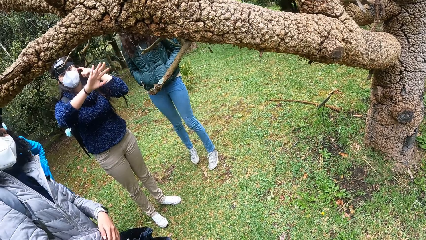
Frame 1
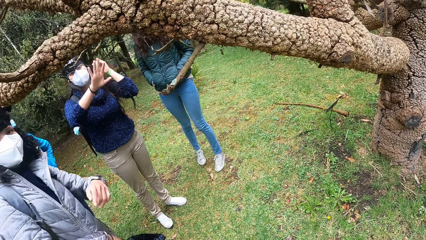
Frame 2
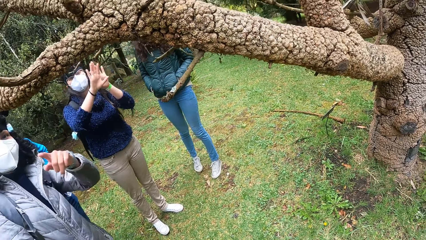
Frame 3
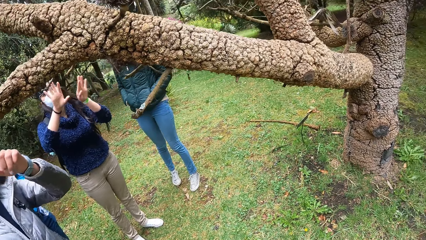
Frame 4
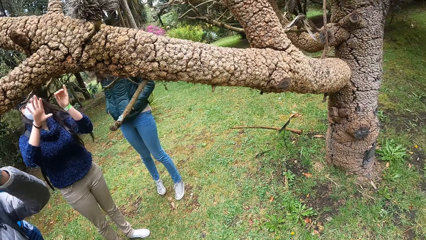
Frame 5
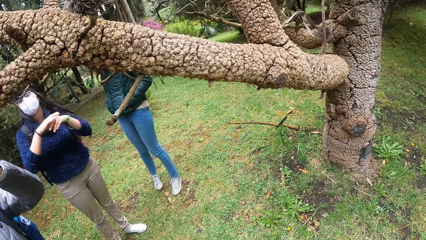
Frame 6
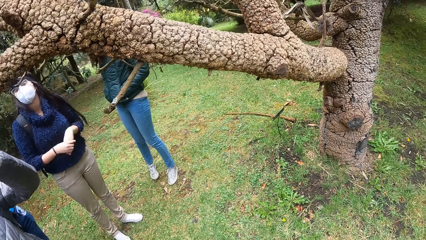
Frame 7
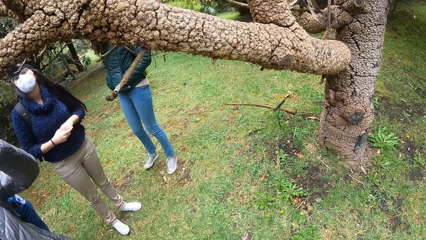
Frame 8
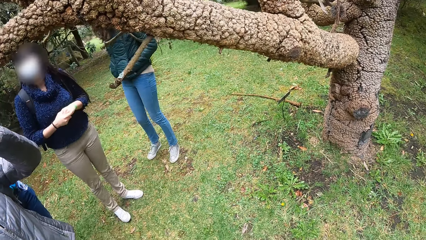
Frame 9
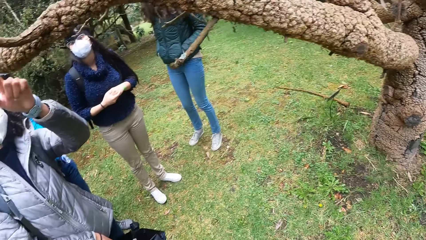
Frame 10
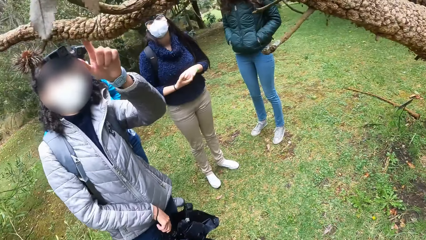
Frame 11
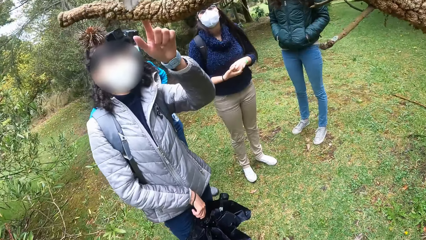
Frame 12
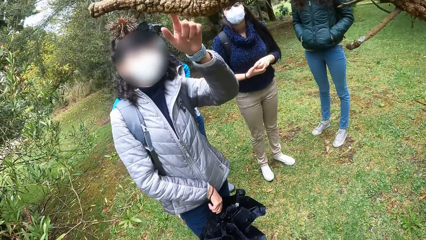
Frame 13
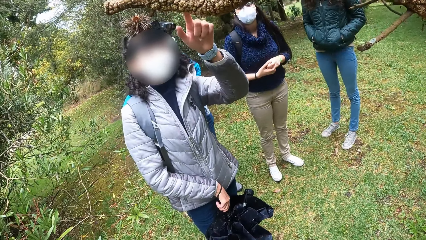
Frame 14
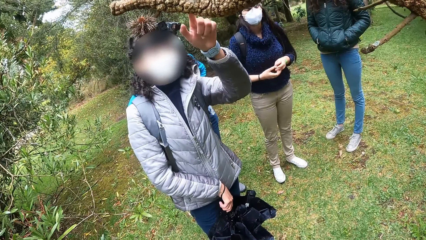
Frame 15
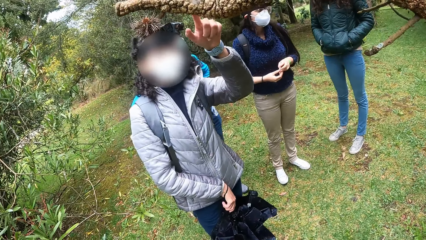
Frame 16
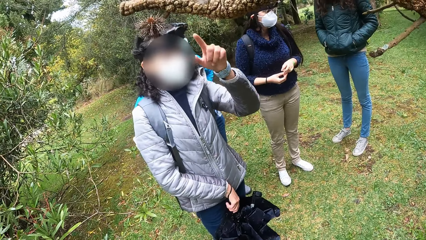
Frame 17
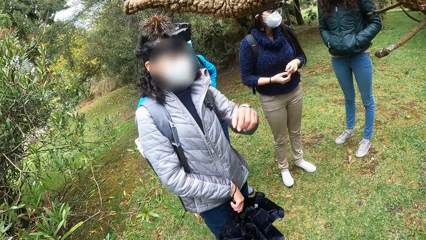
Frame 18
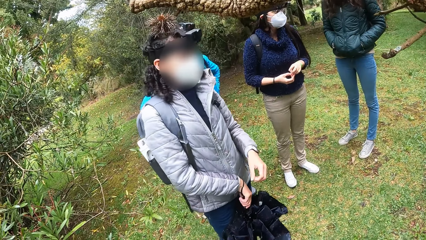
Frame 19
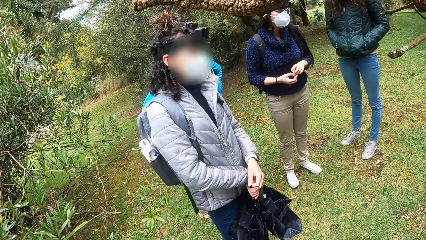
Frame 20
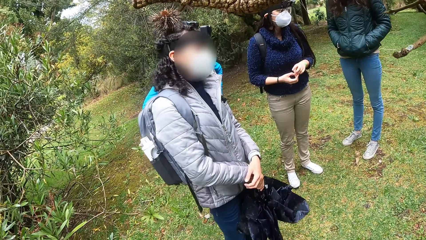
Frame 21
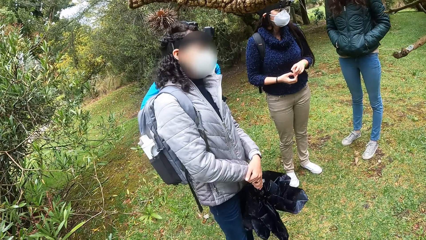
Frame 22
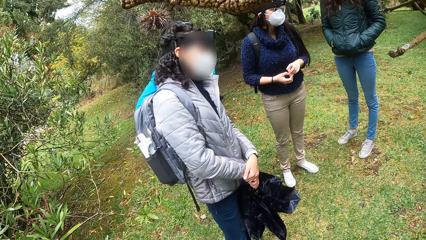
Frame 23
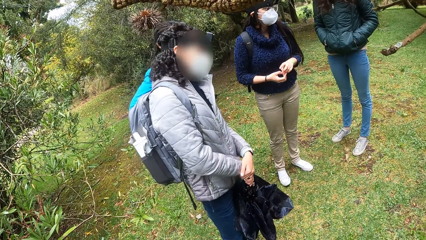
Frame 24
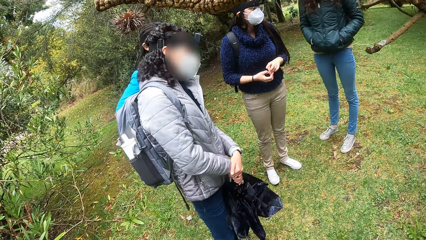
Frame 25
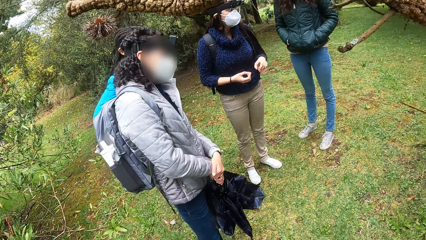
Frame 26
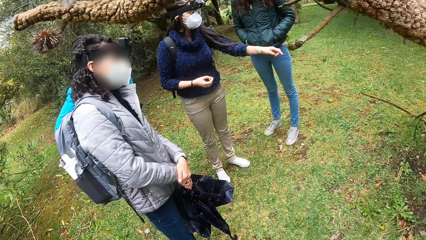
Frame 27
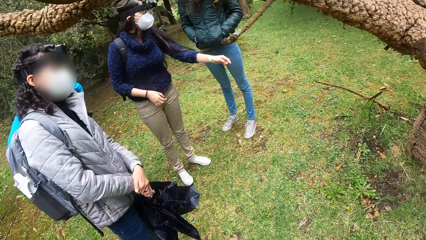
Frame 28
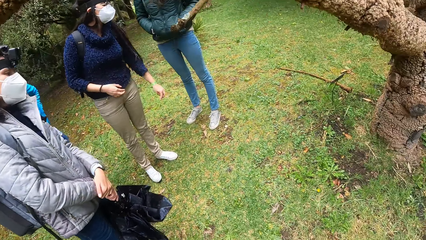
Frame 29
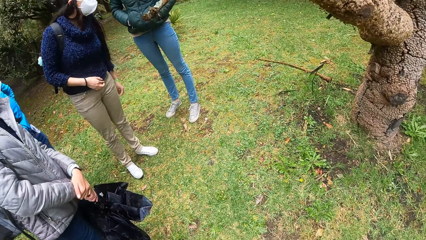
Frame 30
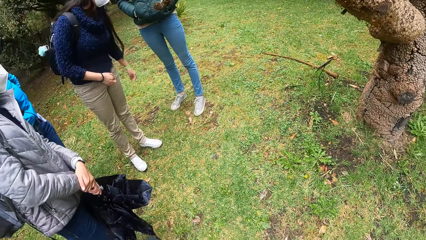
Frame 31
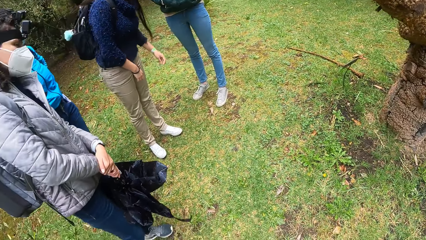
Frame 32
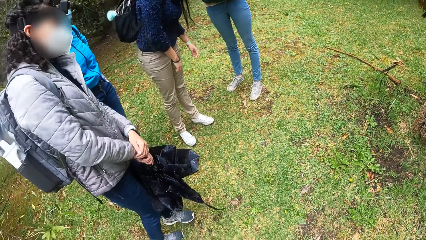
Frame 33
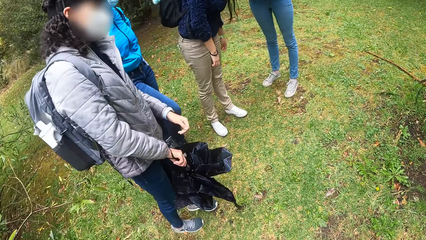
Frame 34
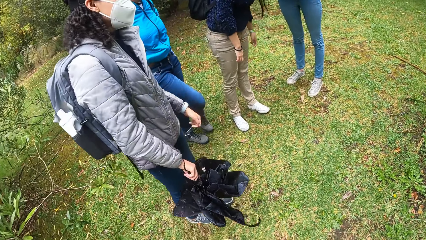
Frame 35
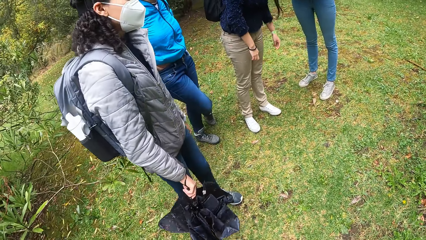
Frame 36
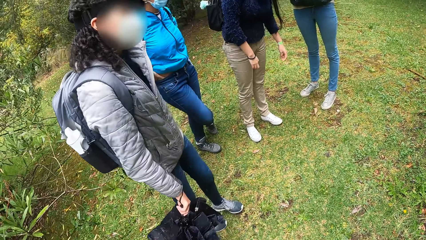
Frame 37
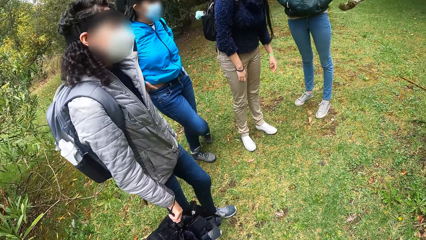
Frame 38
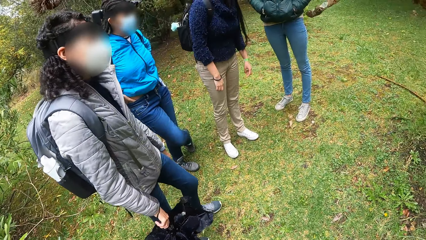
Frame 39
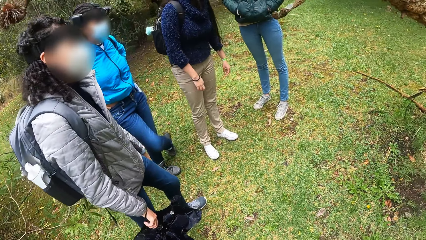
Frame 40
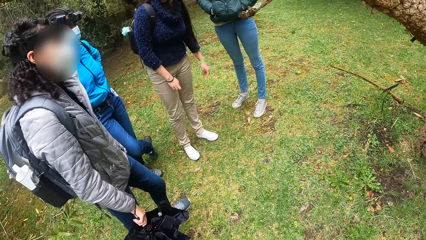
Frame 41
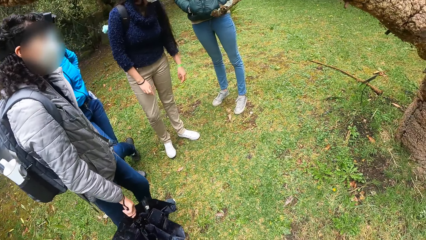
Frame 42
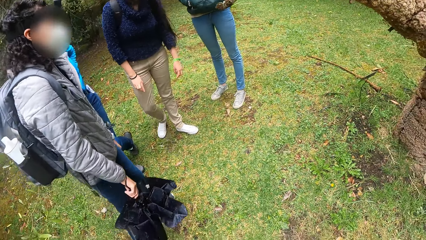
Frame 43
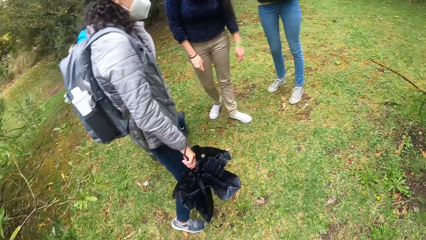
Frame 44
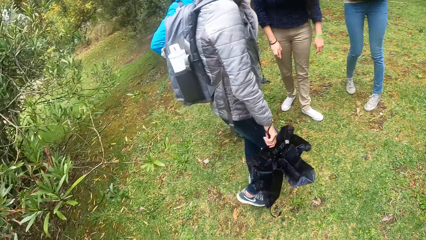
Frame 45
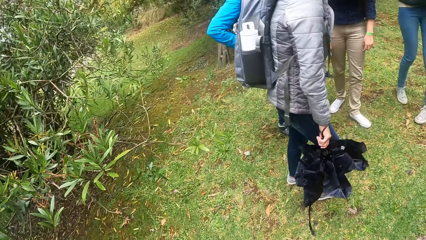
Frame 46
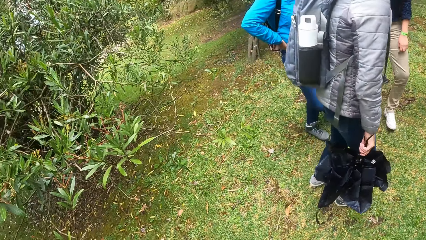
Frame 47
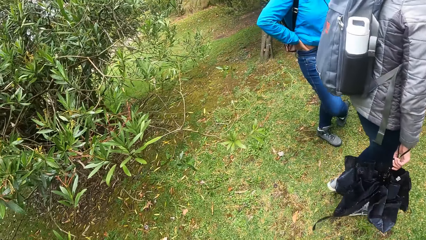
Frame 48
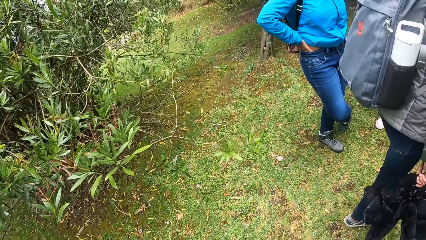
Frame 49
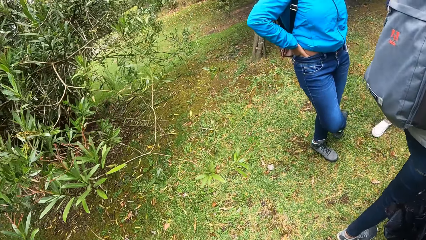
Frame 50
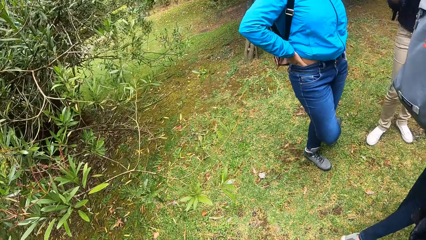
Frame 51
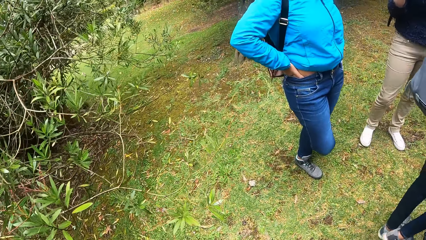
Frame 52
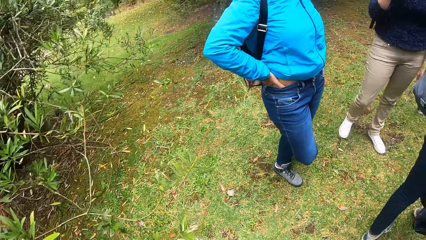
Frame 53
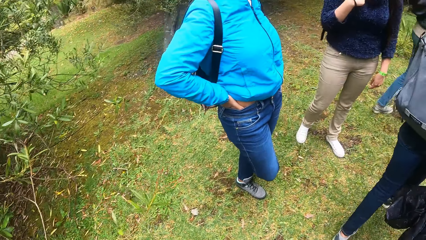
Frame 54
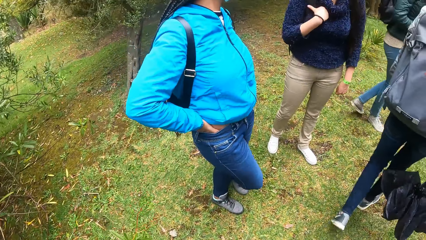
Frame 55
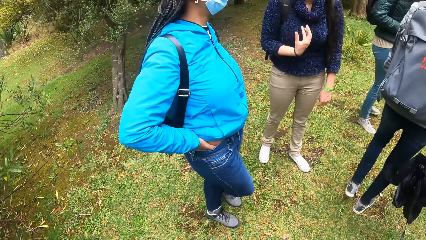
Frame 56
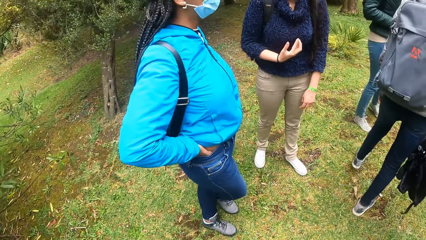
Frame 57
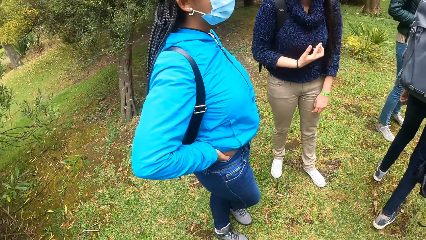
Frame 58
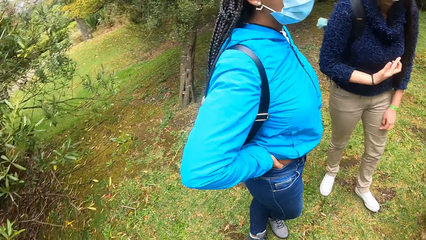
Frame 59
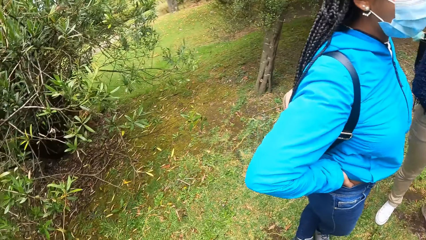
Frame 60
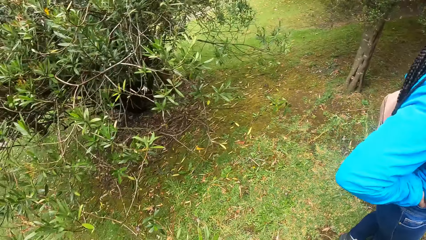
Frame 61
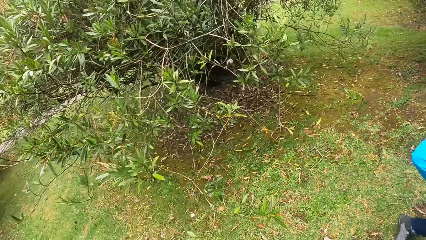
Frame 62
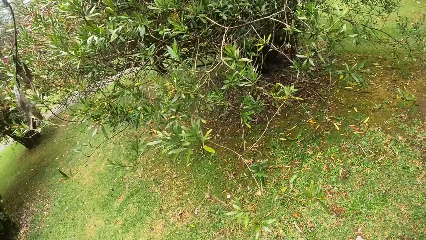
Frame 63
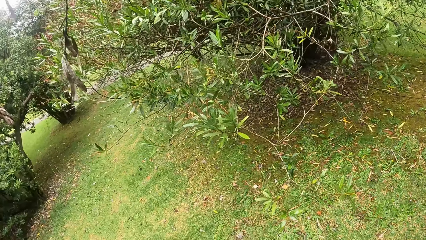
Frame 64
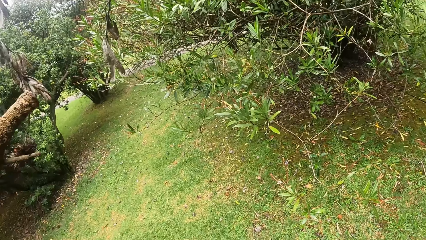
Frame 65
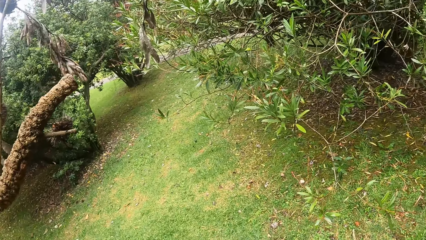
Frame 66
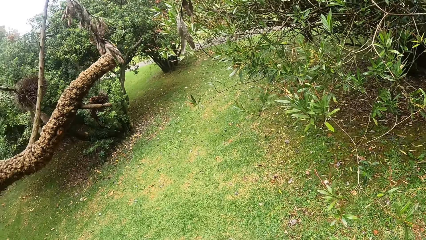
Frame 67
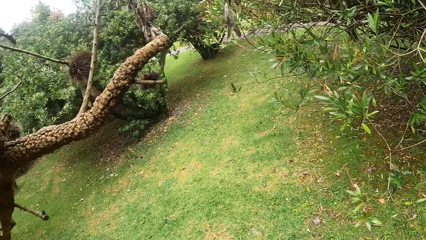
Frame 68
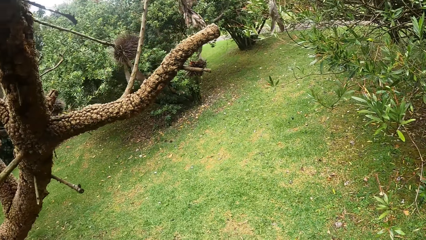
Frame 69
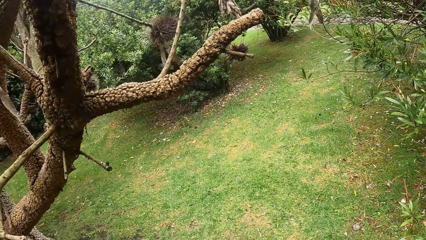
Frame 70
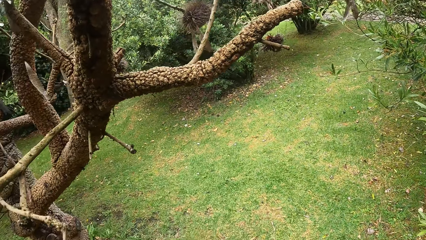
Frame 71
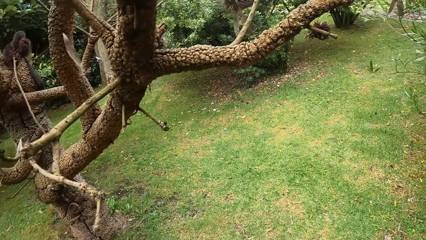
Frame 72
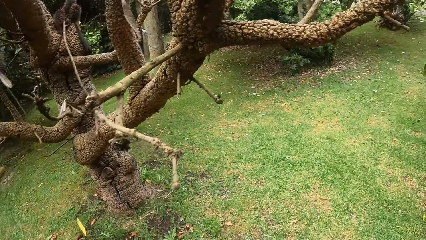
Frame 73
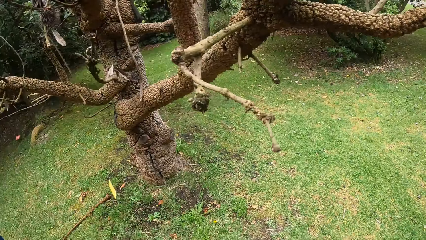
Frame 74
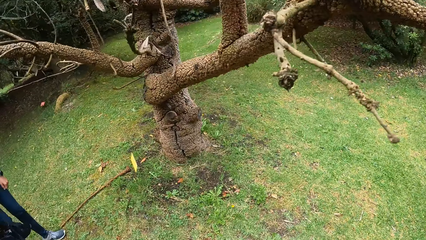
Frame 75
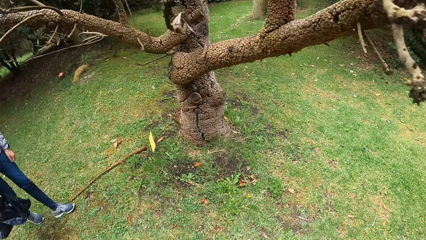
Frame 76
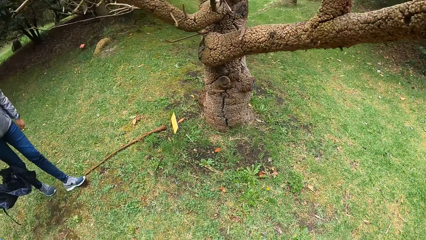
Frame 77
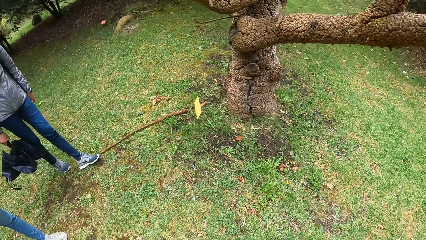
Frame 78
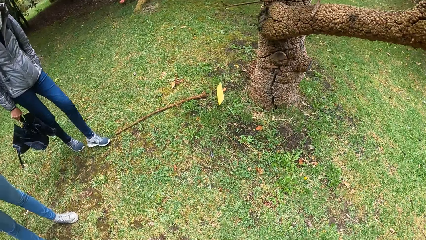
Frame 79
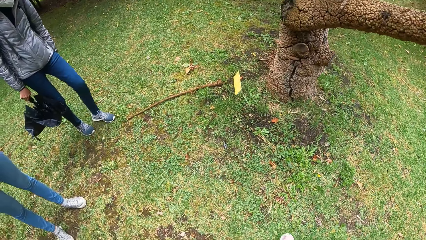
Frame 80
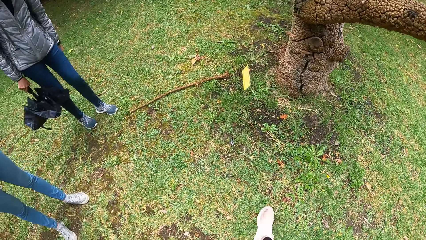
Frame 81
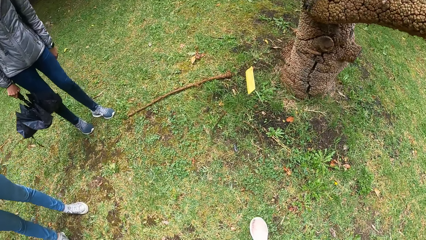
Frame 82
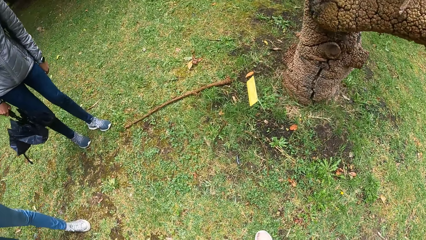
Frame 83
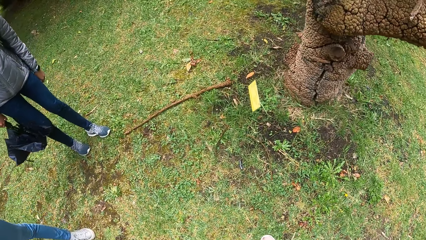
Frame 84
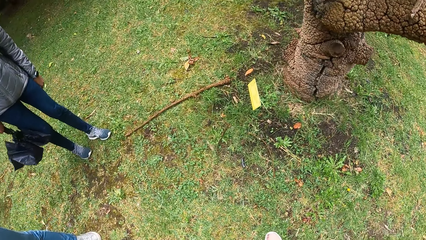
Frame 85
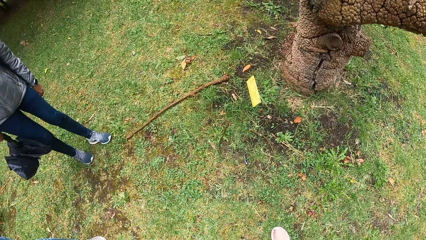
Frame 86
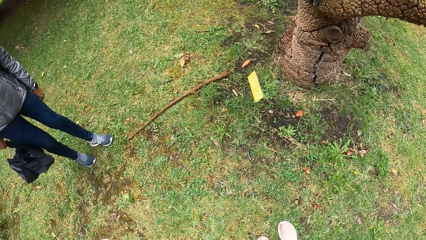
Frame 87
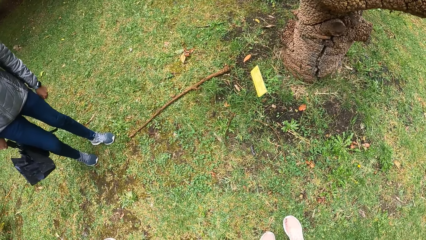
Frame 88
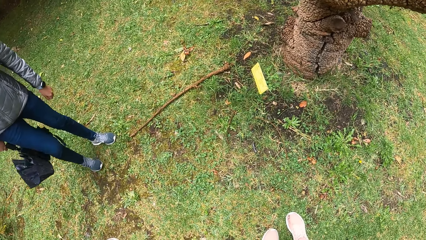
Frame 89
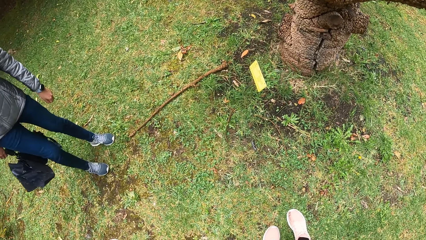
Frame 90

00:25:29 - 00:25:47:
A woman touches the tree with her left hand and points at the tree. The camera wearer inspects the tree with the women. Another woman gestures with her left hand. A third woman crosses her legs. The first woman walks around the tree and walks away from the camera wearer. The camera wearer walks around the tree. They walk towards another woman. They turn around. They stare at the ground.
